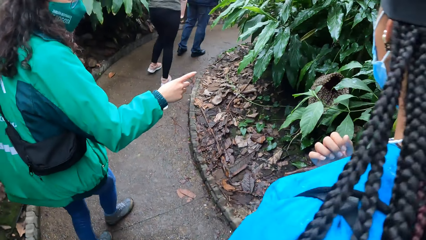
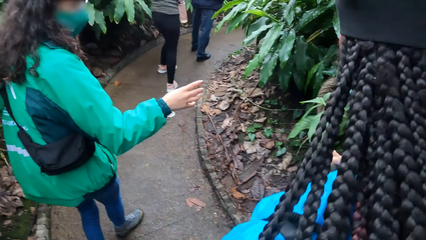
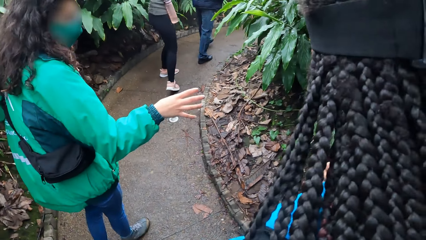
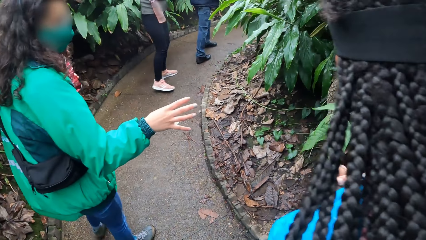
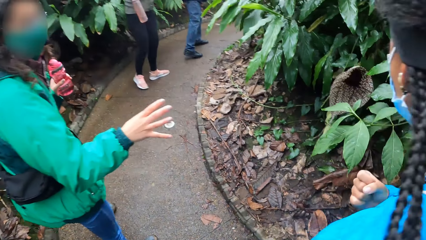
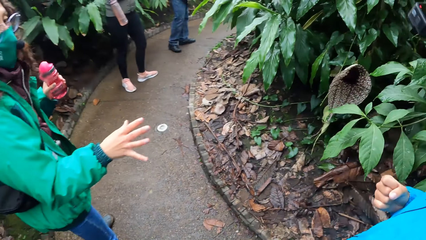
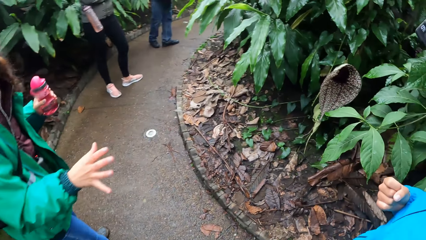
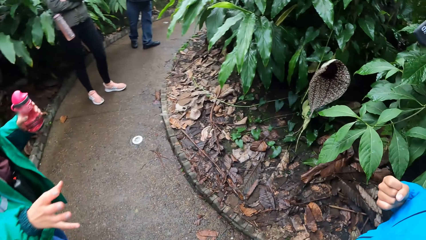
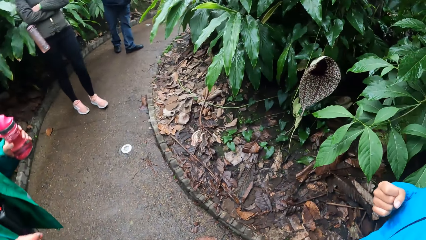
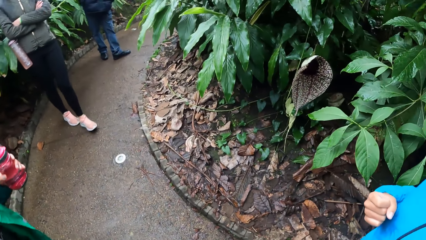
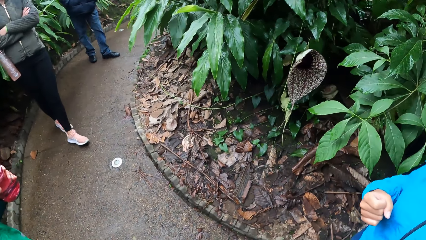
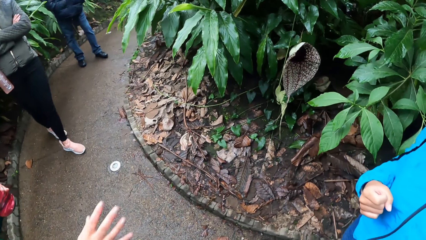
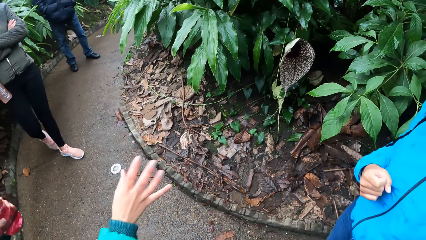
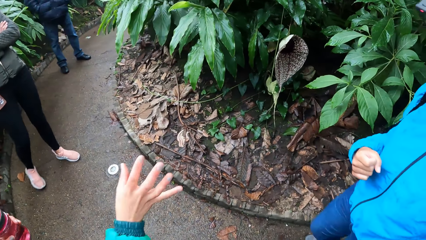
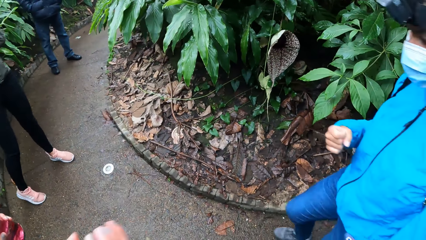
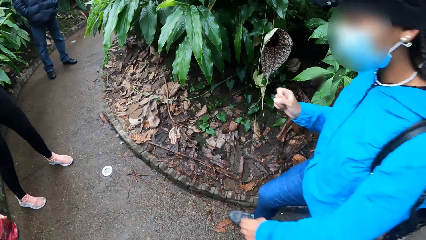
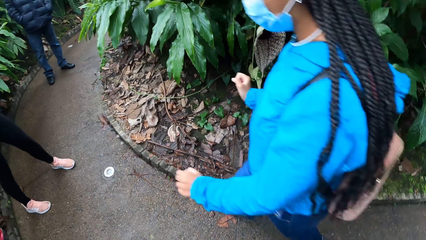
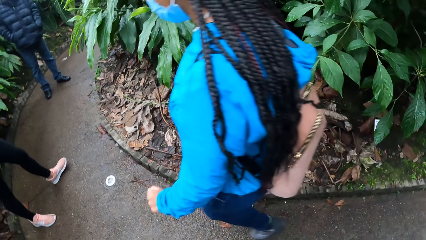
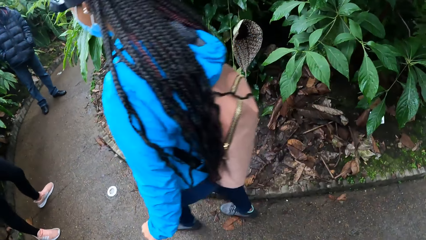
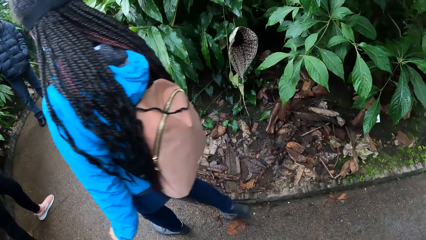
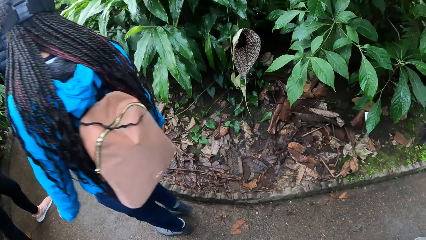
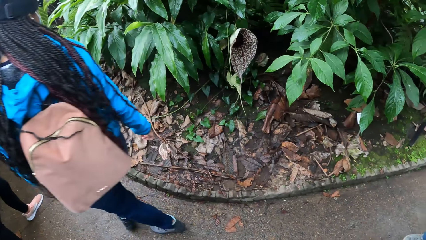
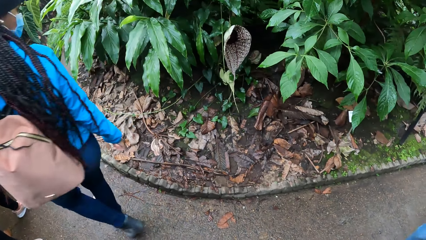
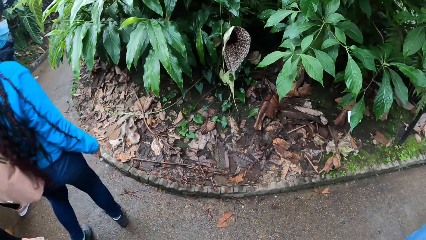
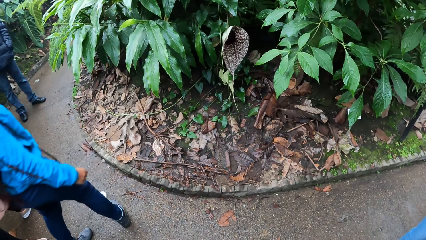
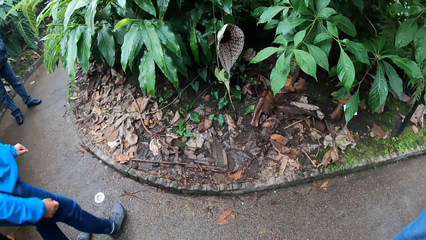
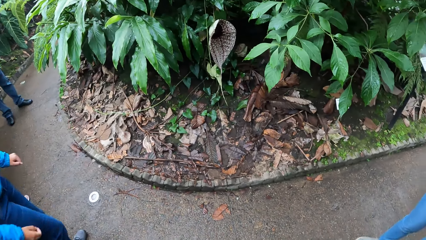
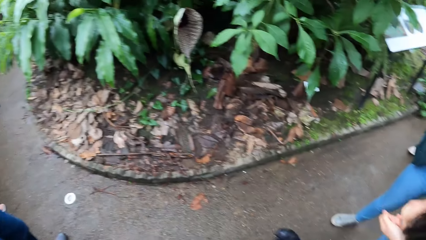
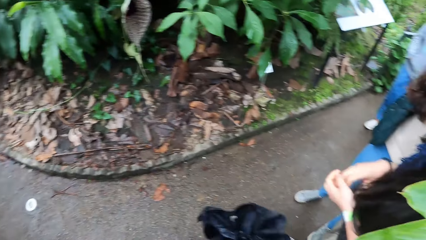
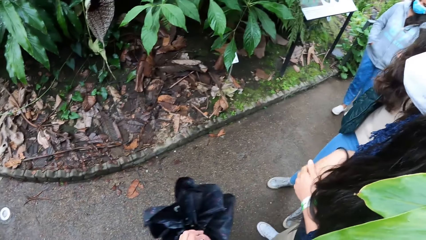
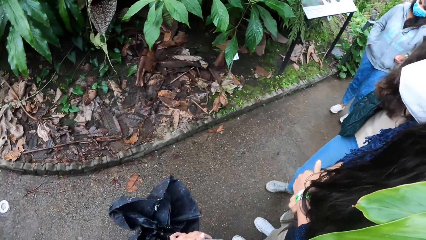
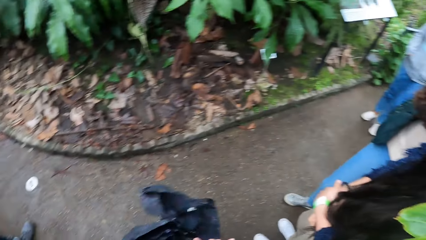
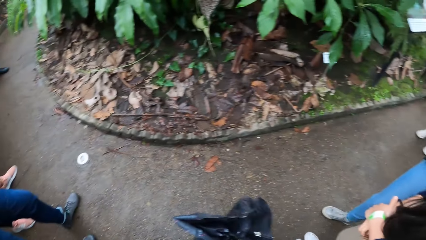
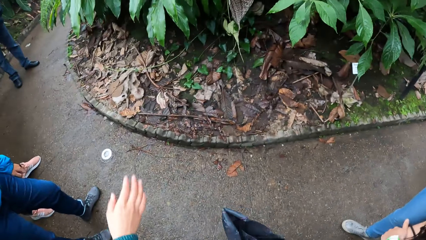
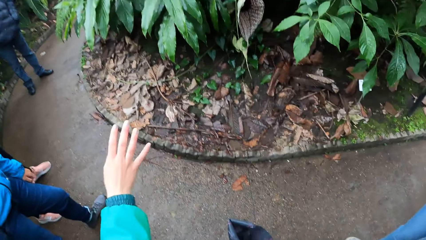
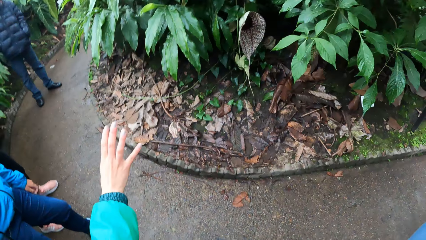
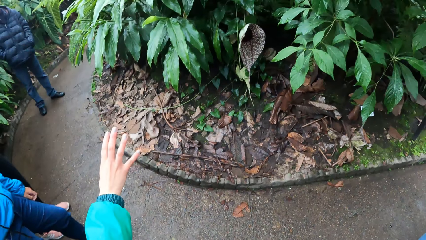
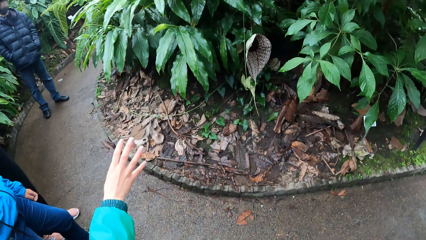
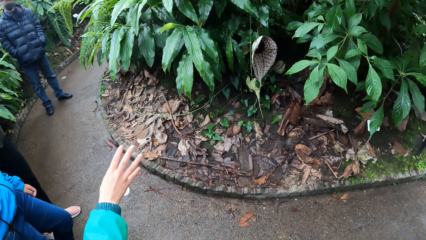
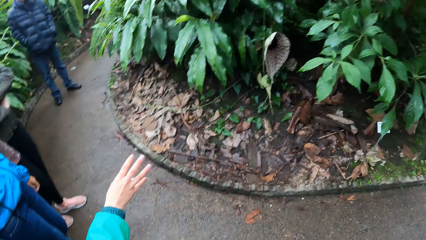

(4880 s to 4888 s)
The camera wearer looks around. A woman talks to the camera wearer.

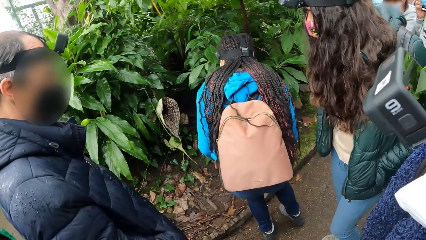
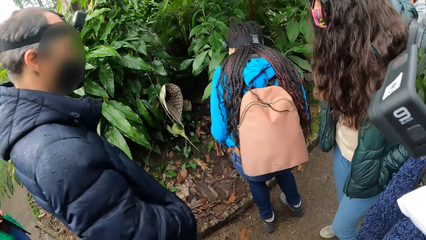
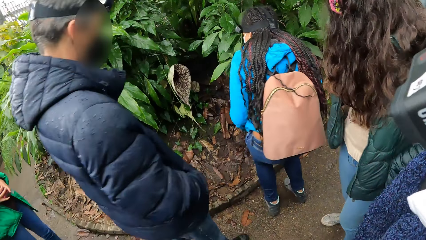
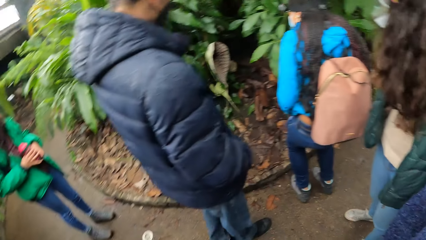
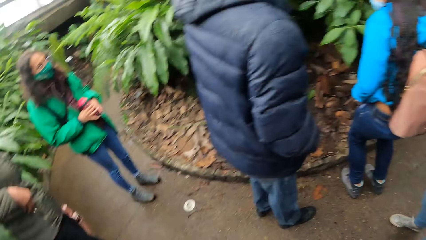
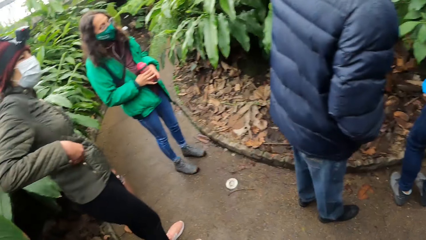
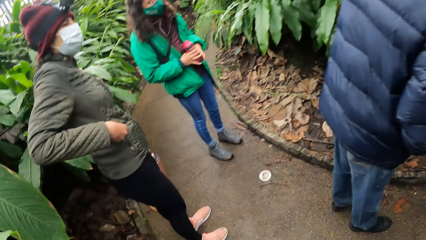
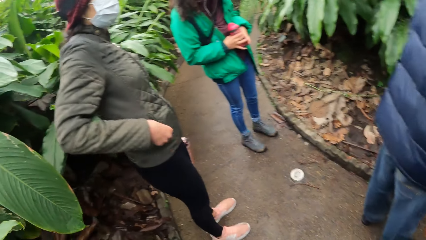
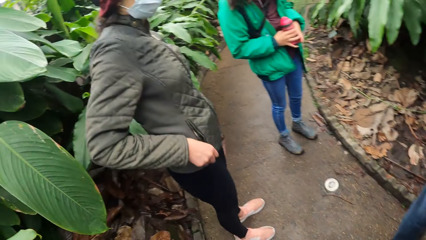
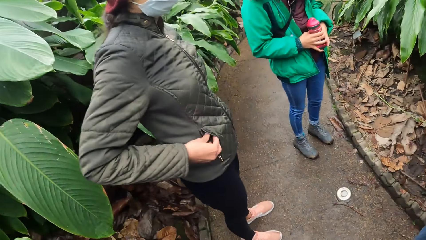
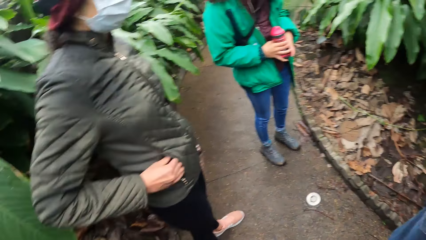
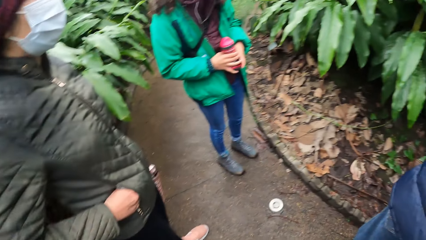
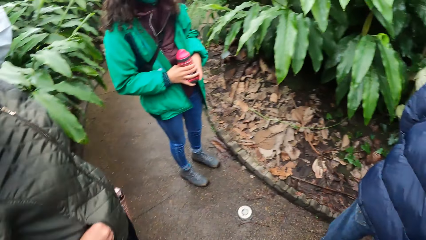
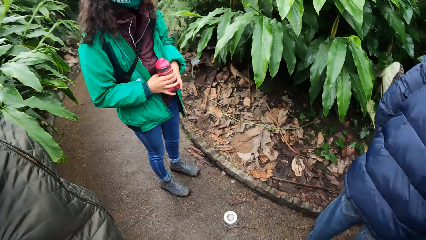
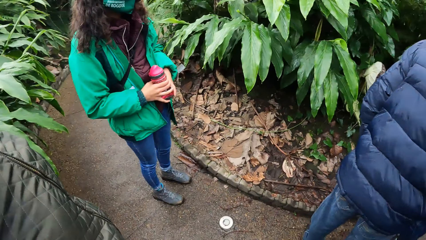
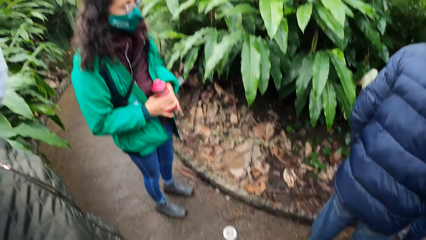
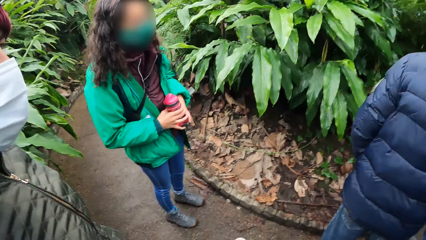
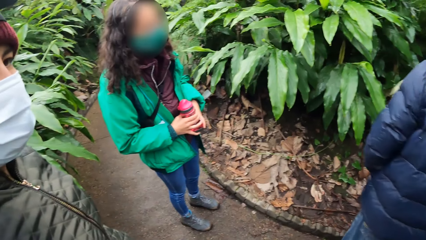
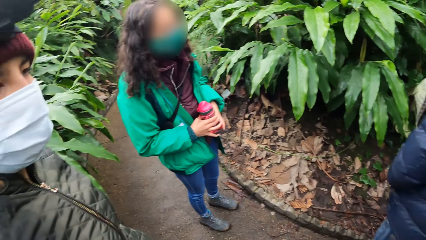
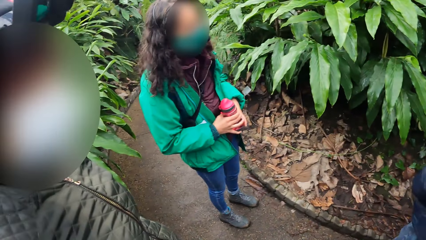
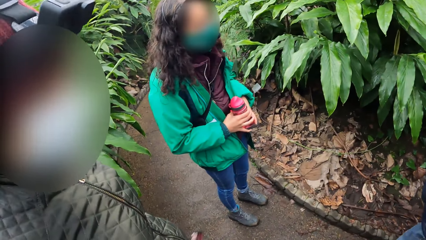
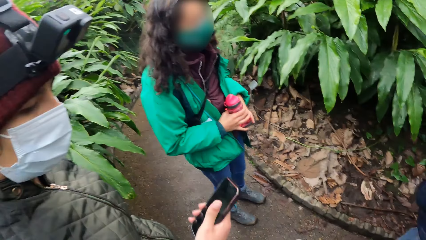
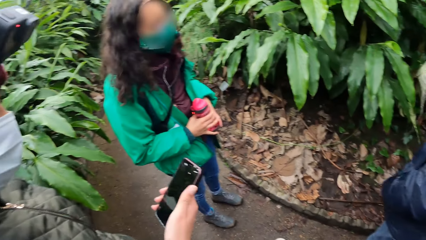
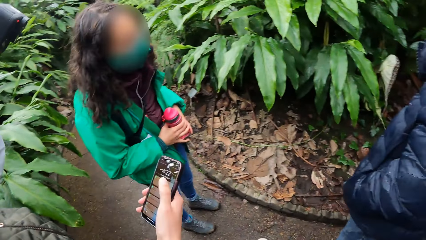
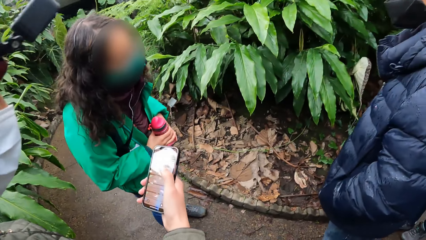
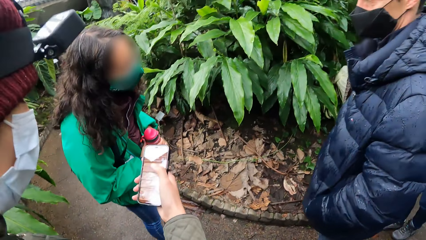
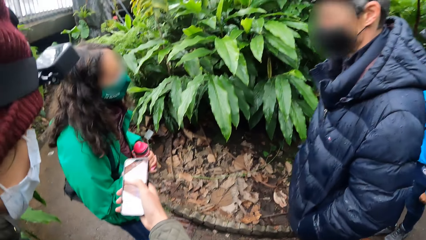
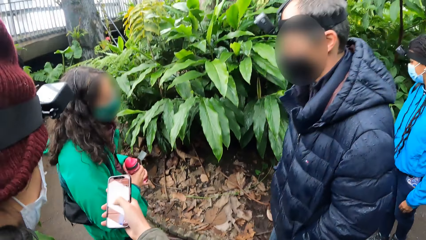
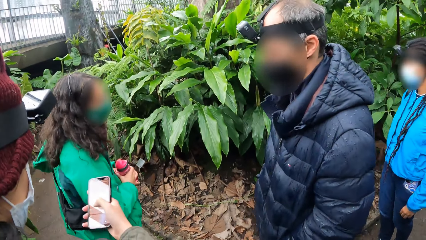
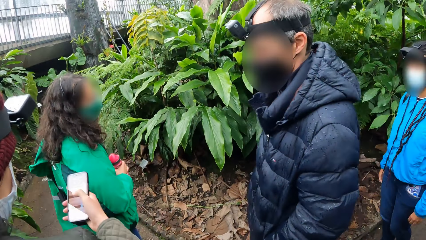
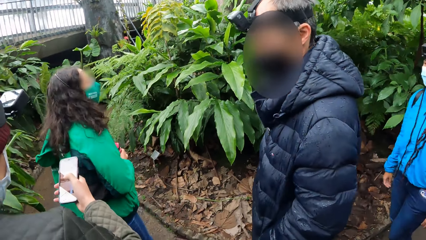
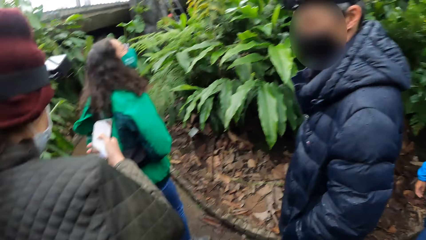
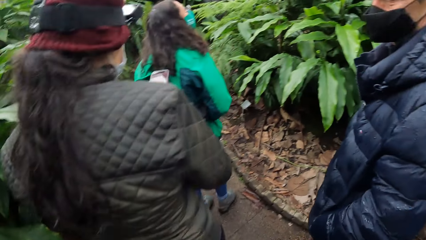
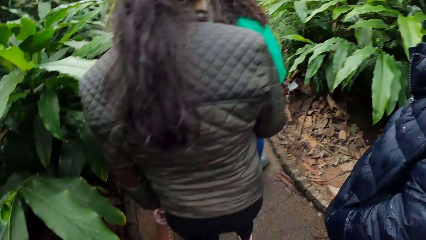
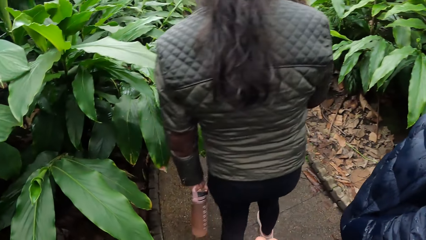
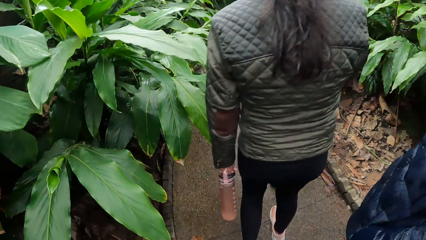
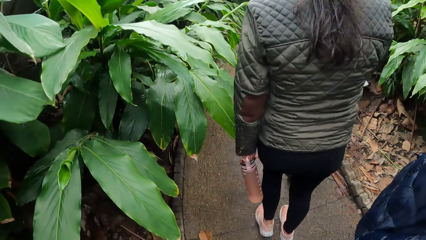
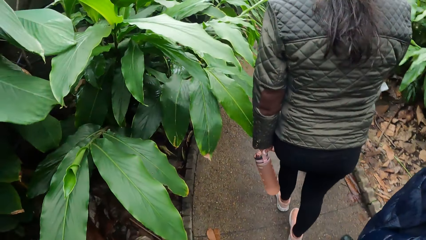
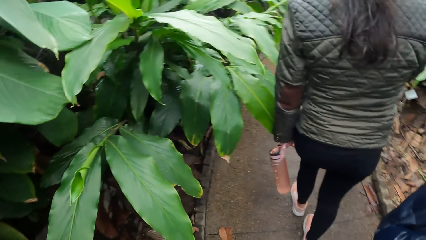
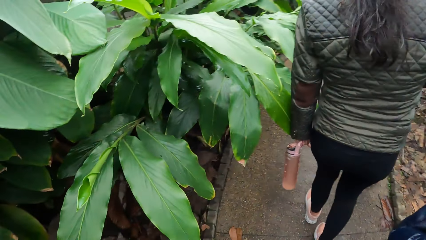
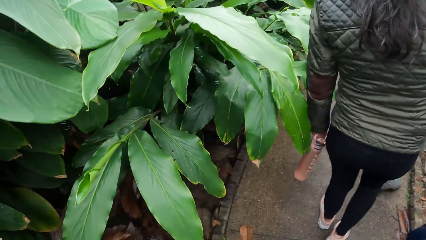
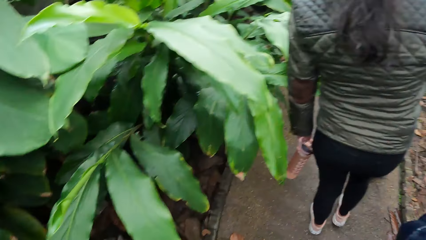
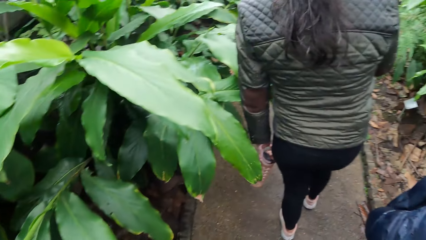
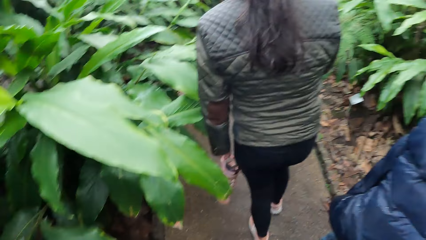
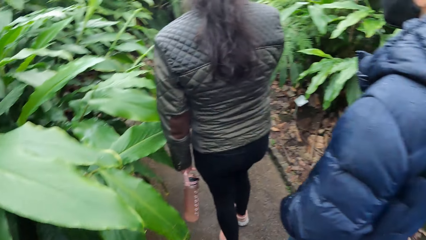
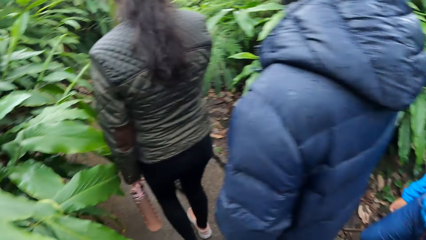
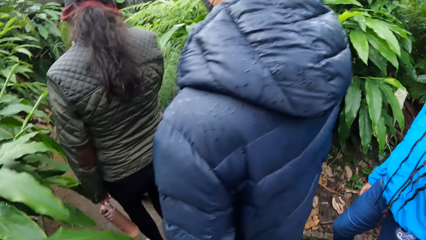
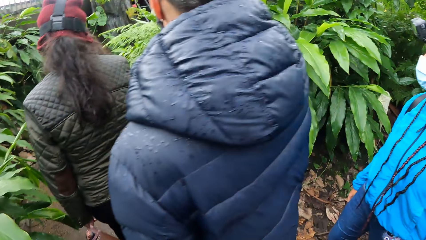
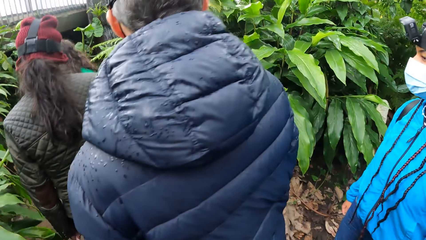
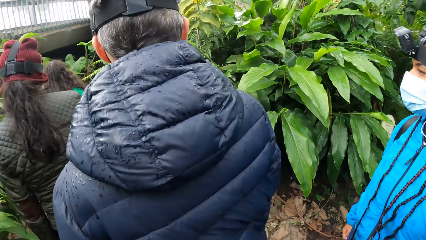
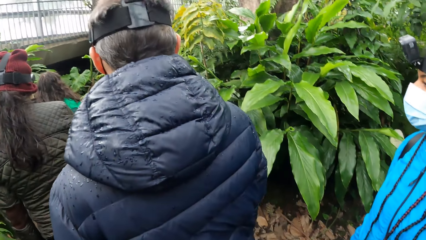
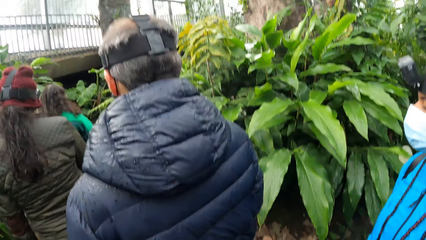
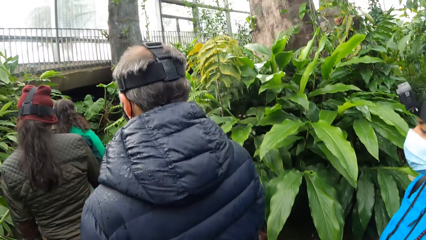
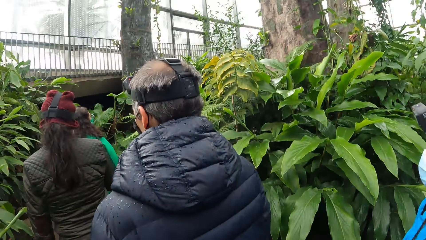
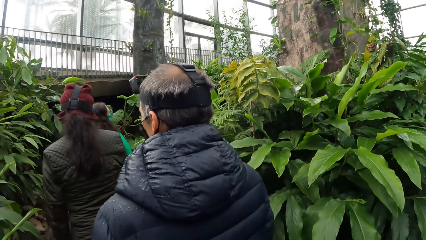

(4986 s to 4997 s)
A woman unzips the pocket of a coat with her right hand. The woman operates a phone with her right hand. The group of people walk along the pathway in the forest. The camera wearer walks.
